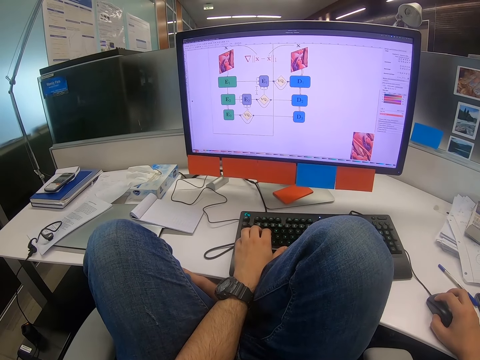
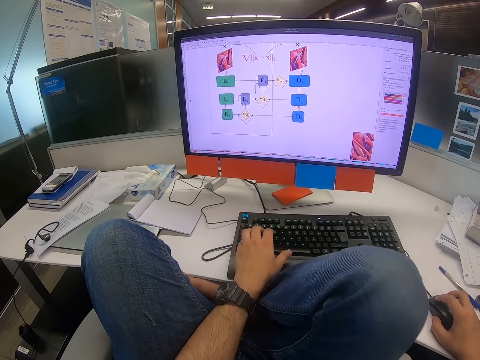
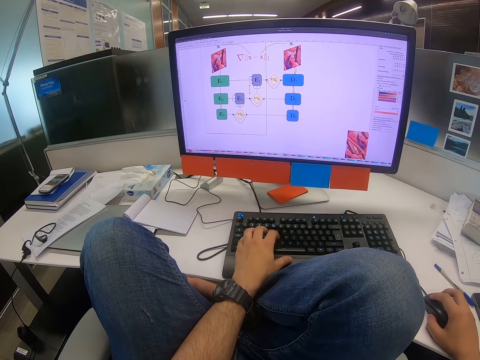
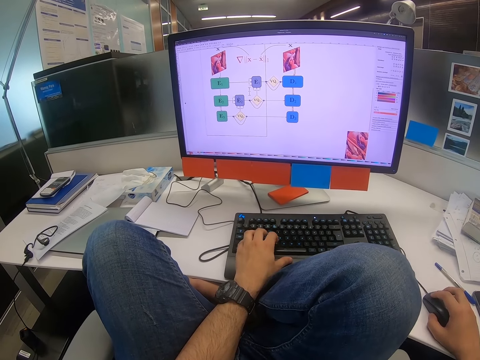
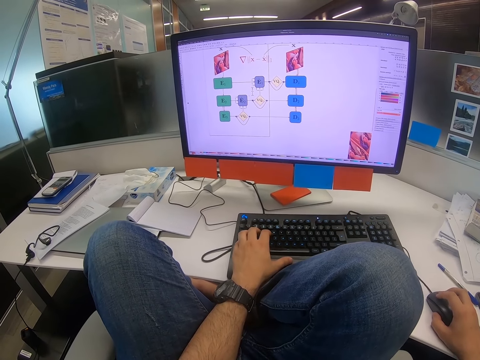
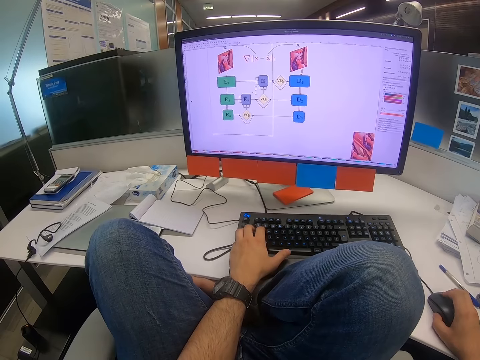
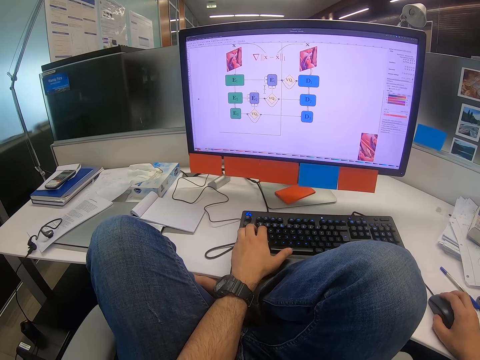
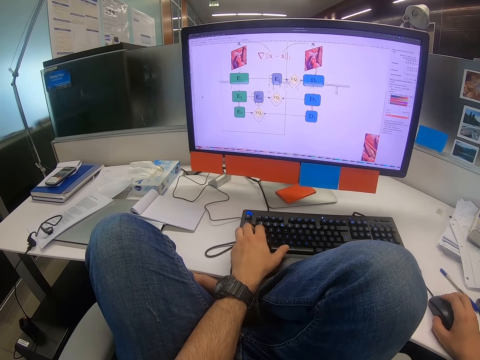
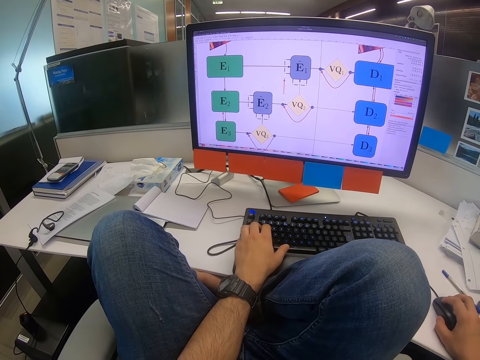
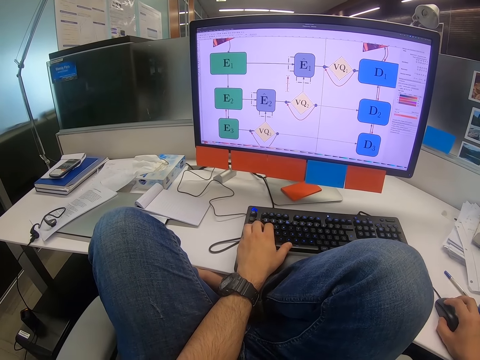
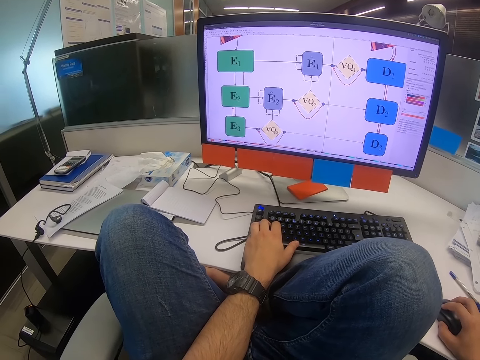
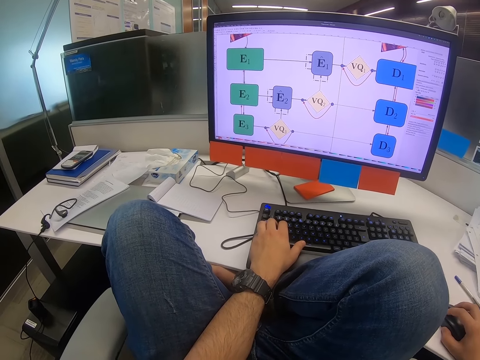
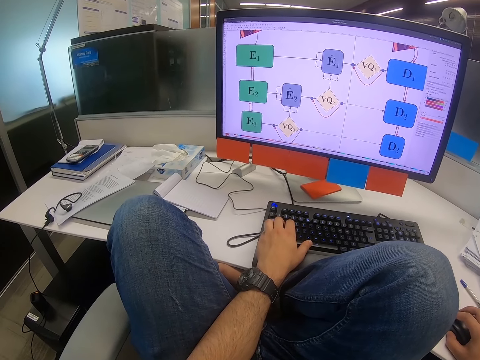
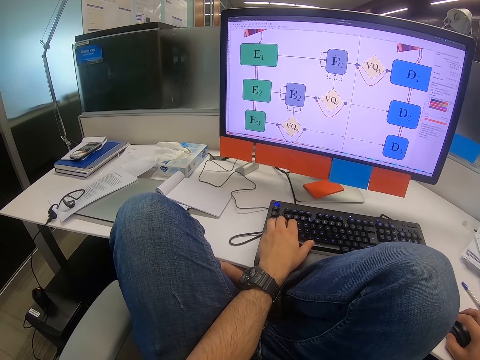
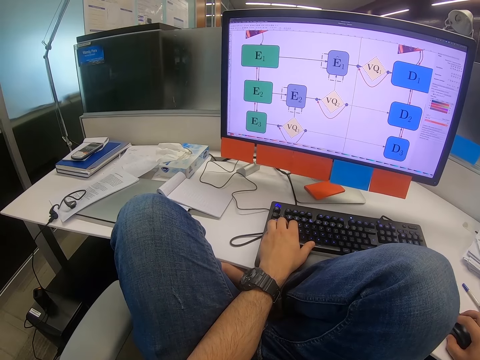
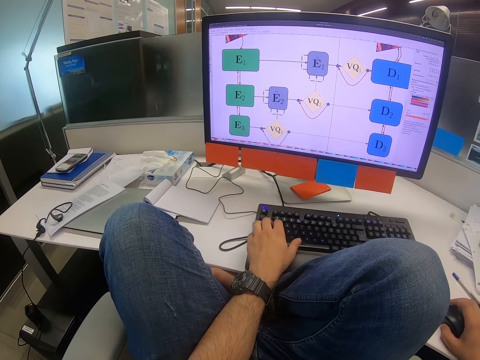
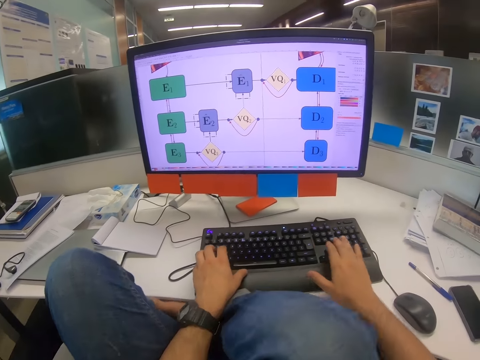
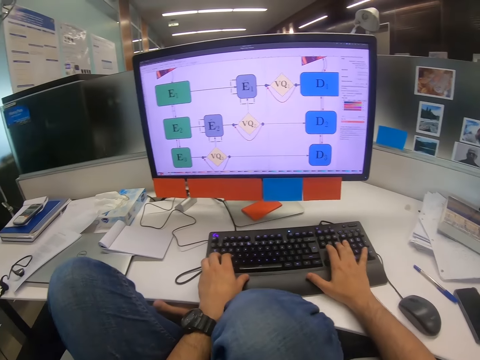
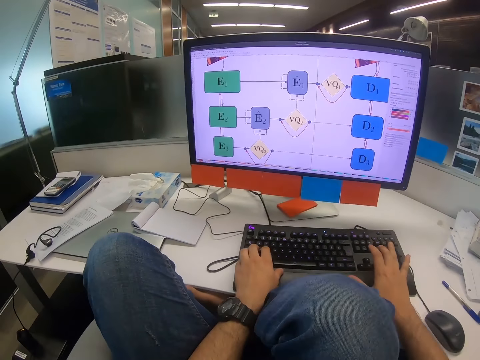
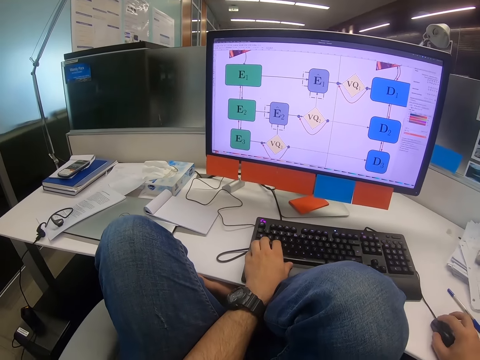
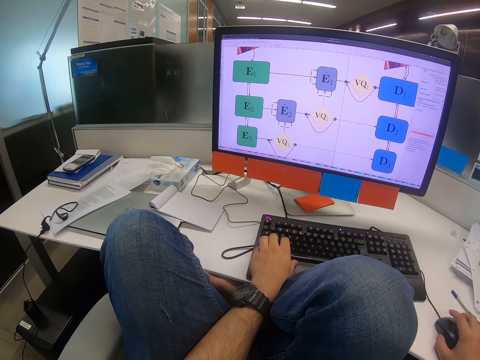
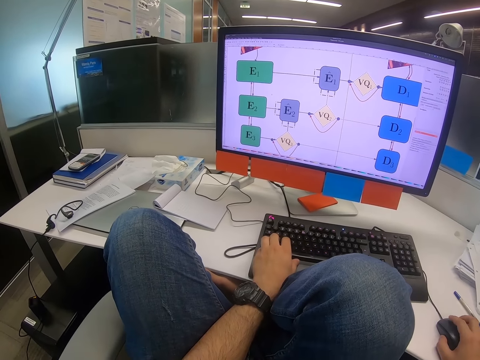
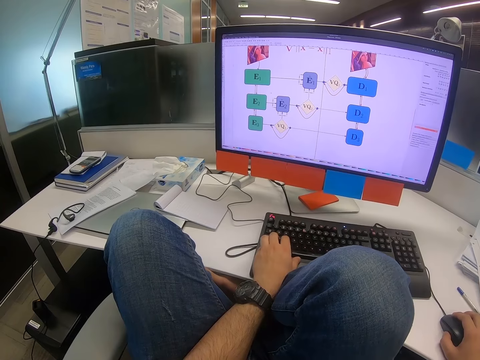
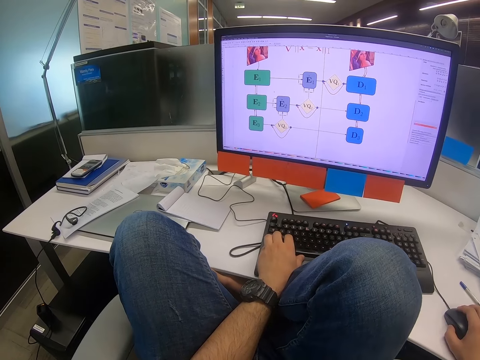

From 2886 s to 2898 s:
The camera wearer types on the keyboard. They click on the keyboard and scroll on the mouse. They zoom in on the computer. They type on the keyboard with both hands. They scroll on the computer.

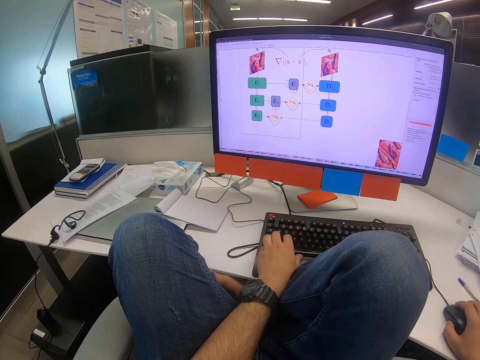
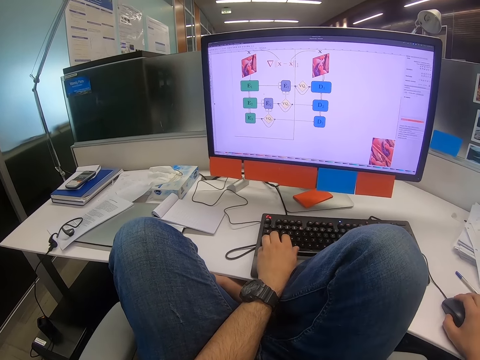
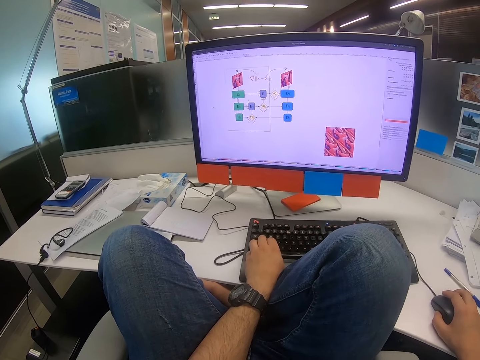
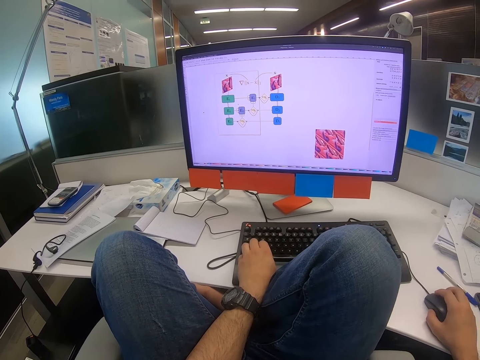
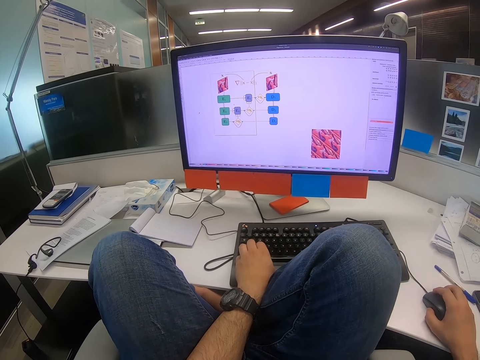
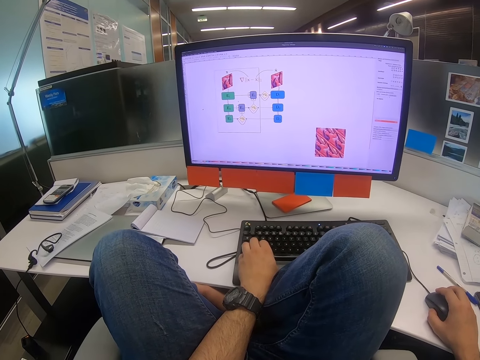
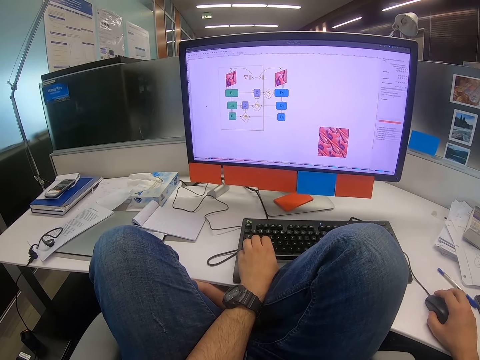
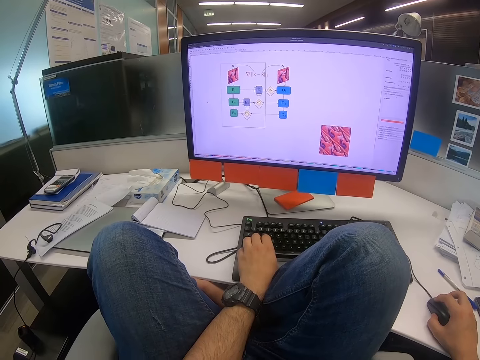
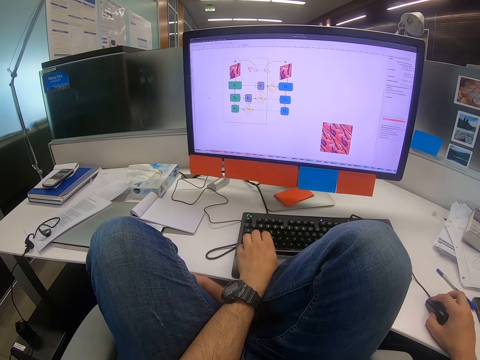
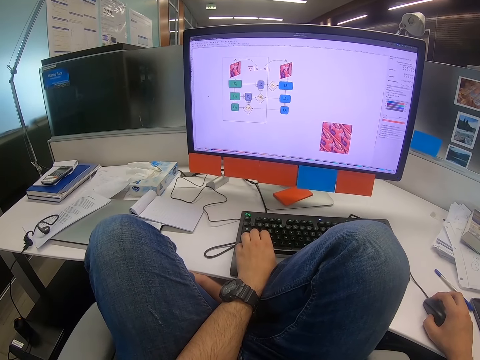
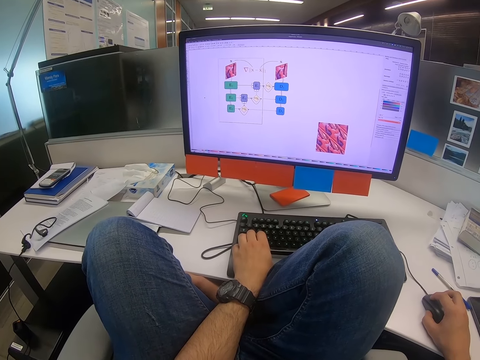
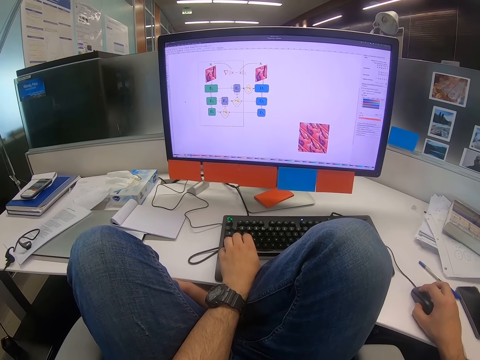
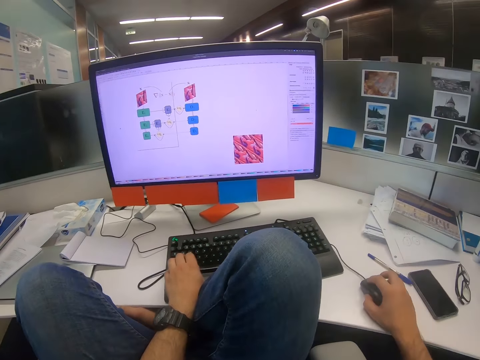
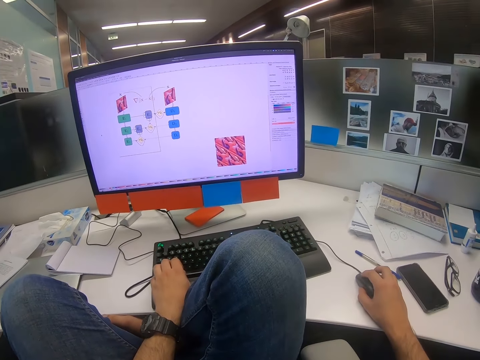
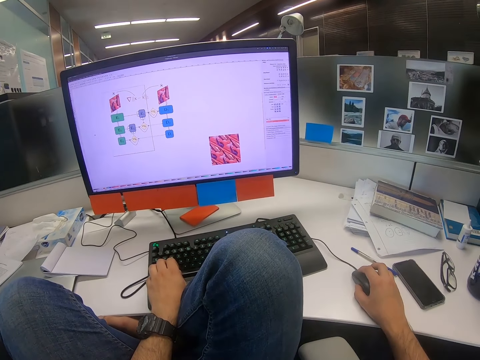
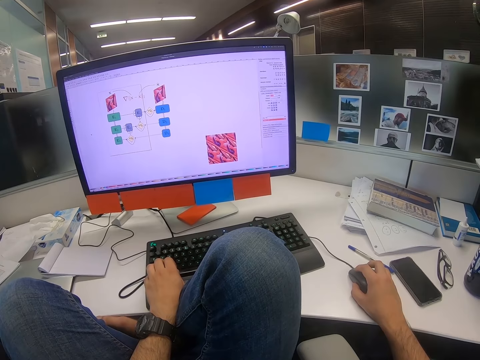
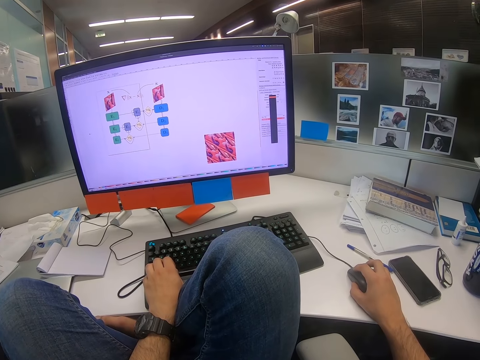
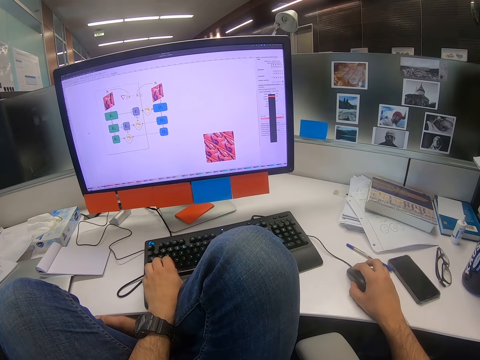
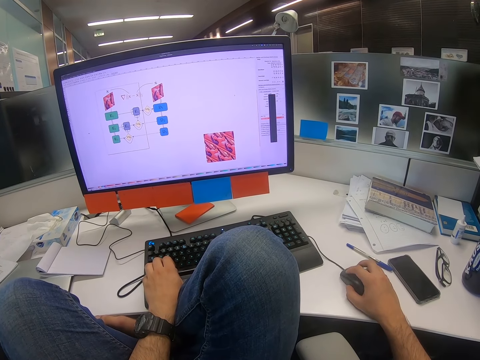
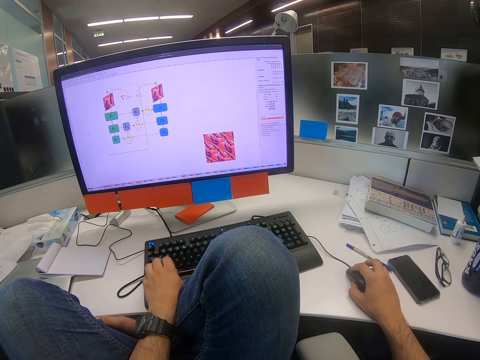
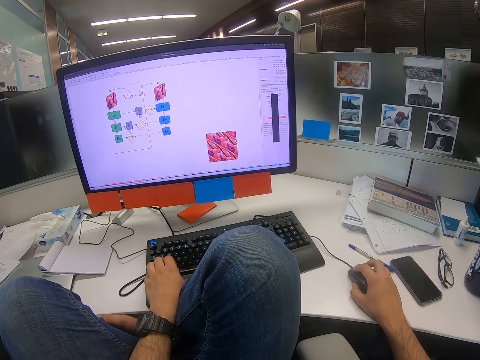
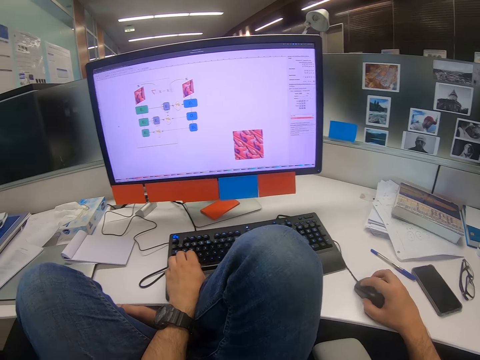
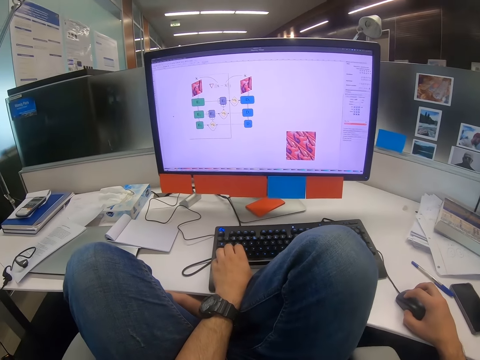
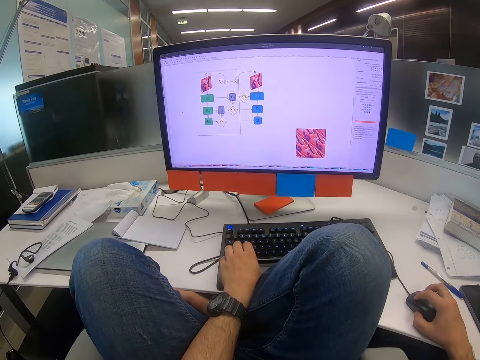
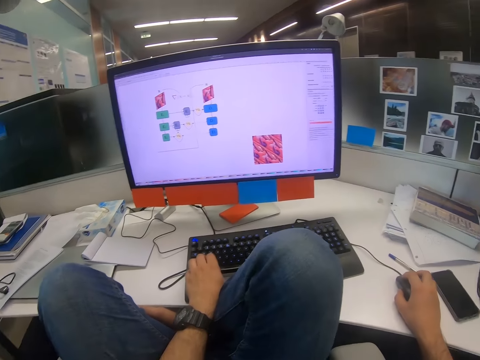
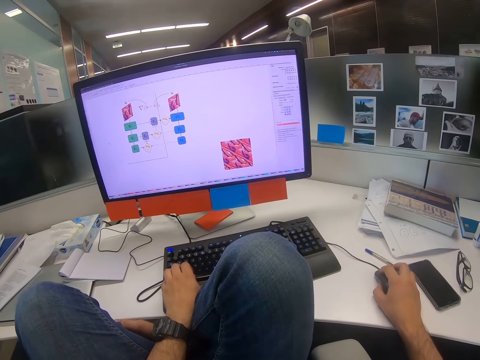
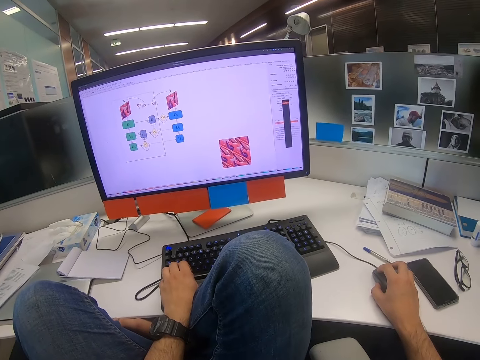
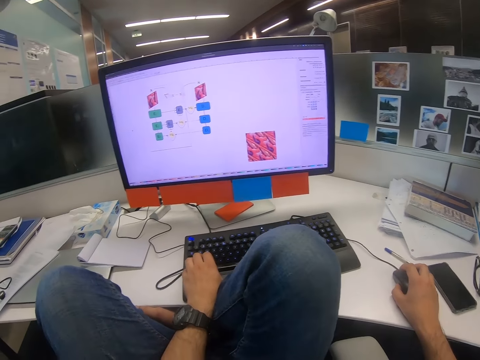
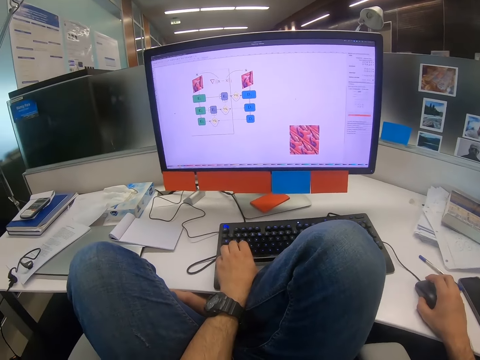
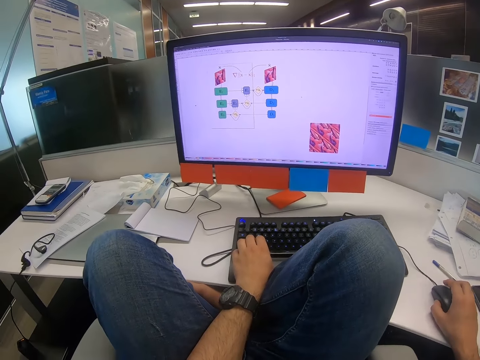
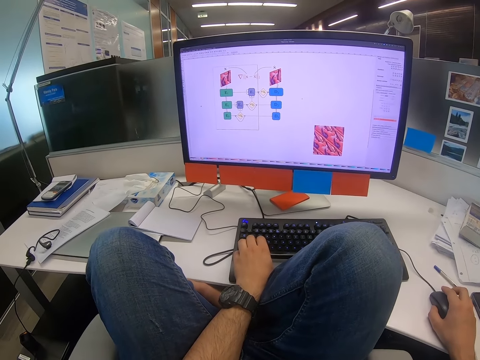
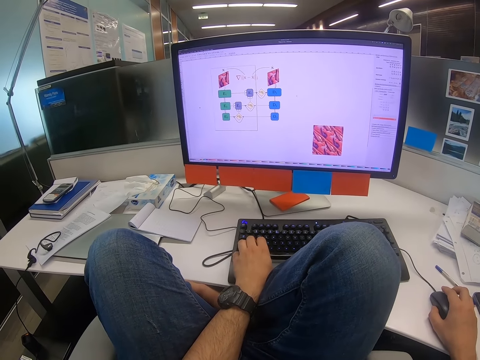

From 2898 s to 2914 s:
The camera wearer clicks on the keyboard. They zoom out on the computer. They scroll on the computer.
